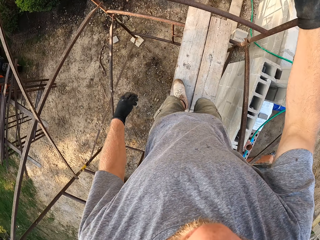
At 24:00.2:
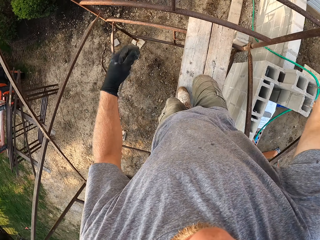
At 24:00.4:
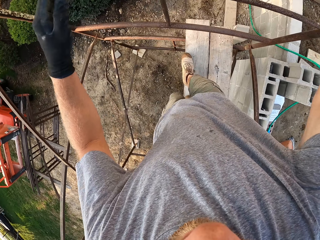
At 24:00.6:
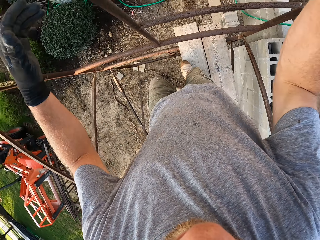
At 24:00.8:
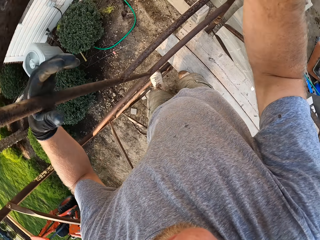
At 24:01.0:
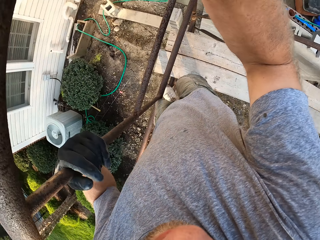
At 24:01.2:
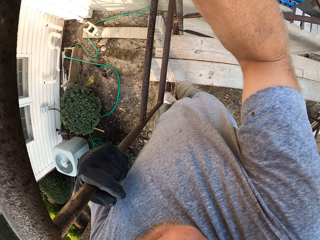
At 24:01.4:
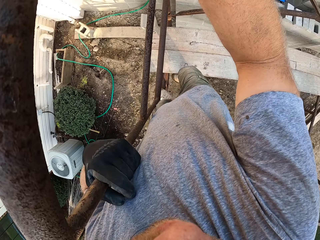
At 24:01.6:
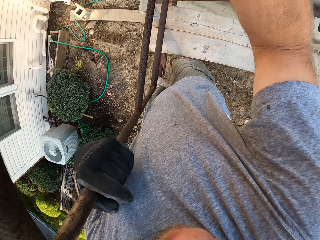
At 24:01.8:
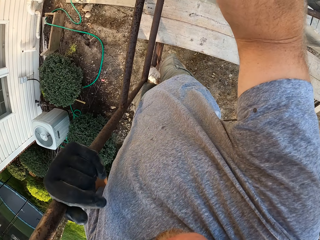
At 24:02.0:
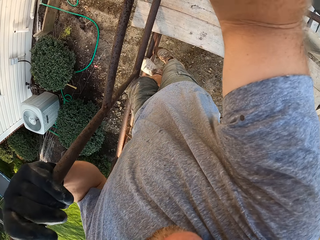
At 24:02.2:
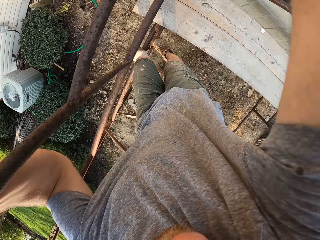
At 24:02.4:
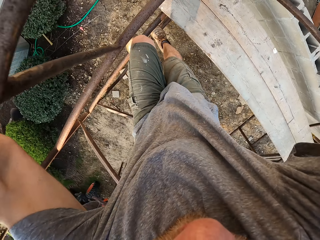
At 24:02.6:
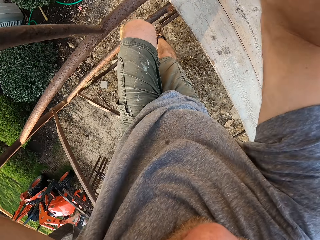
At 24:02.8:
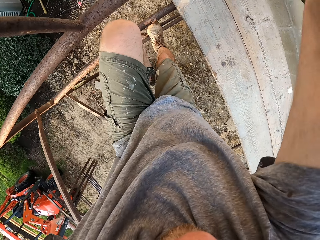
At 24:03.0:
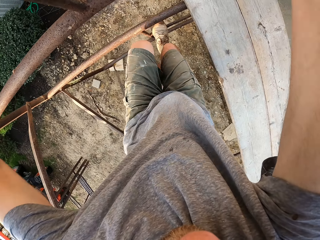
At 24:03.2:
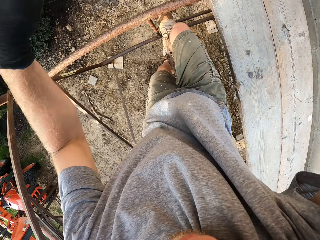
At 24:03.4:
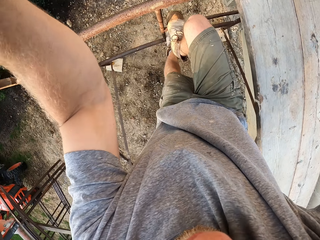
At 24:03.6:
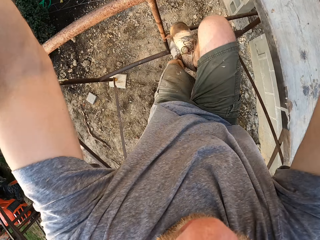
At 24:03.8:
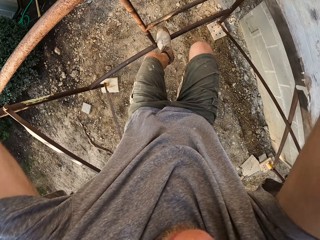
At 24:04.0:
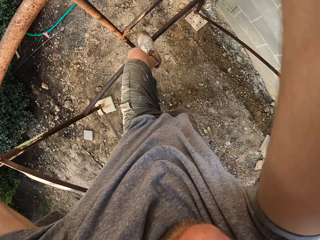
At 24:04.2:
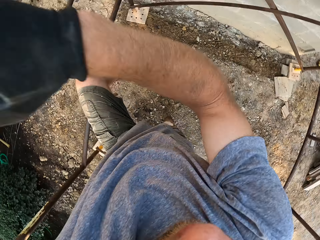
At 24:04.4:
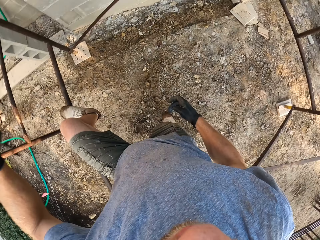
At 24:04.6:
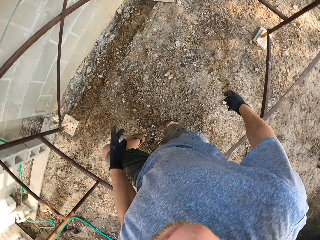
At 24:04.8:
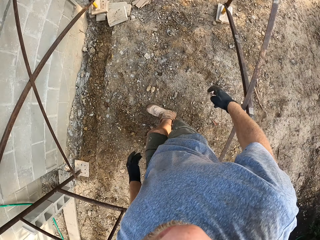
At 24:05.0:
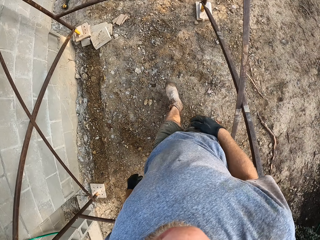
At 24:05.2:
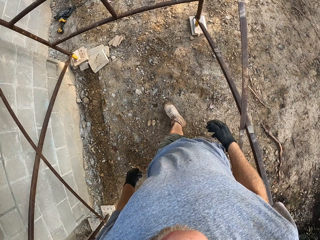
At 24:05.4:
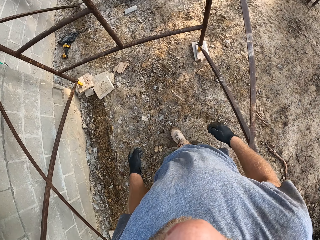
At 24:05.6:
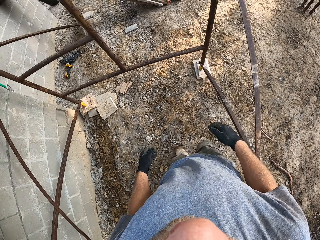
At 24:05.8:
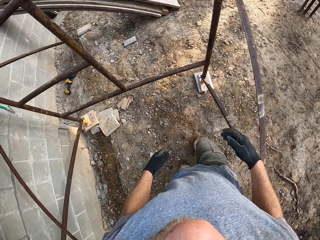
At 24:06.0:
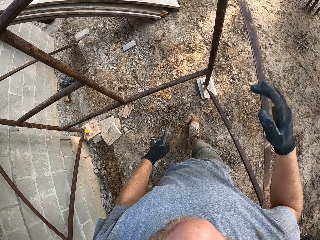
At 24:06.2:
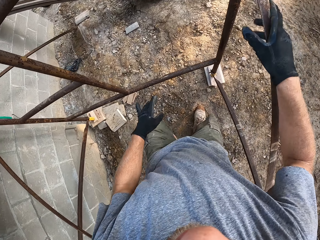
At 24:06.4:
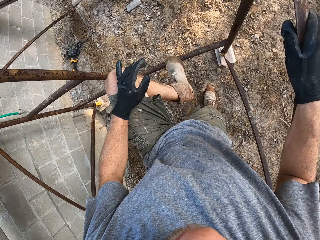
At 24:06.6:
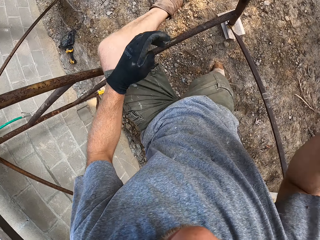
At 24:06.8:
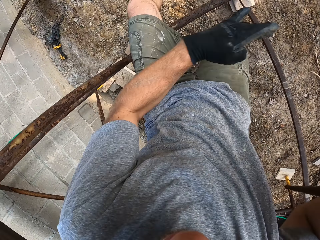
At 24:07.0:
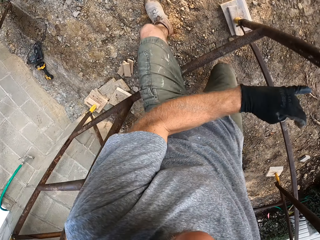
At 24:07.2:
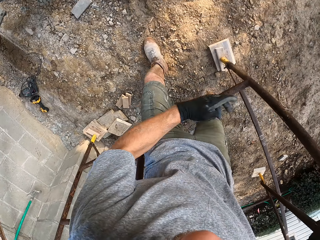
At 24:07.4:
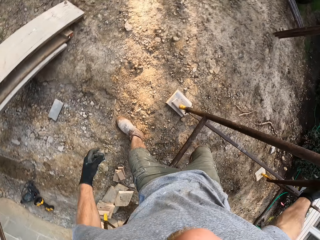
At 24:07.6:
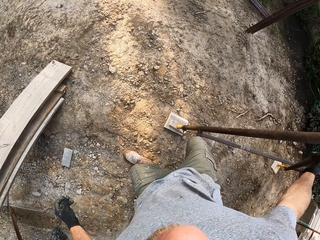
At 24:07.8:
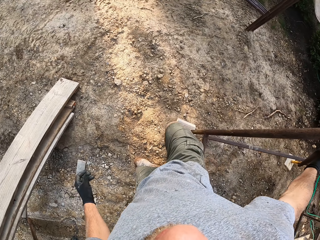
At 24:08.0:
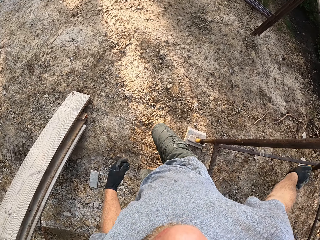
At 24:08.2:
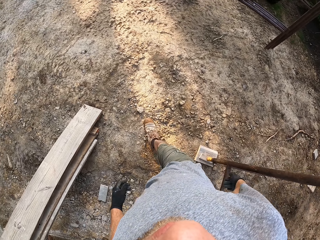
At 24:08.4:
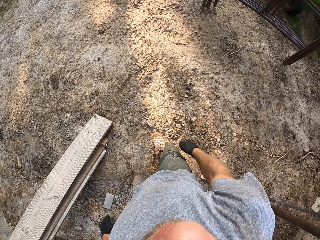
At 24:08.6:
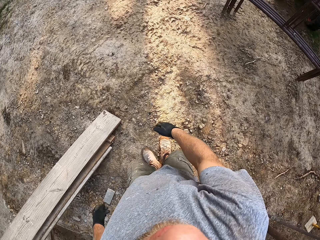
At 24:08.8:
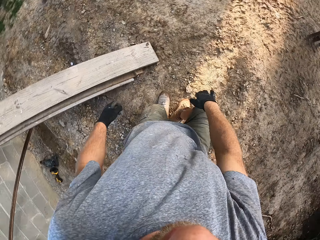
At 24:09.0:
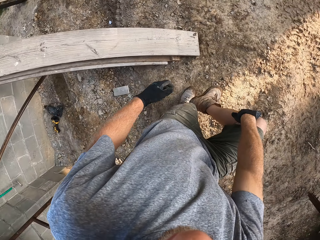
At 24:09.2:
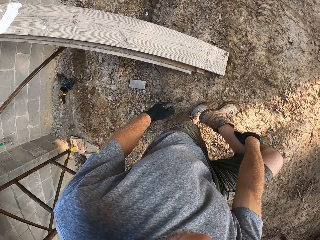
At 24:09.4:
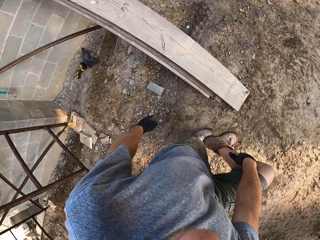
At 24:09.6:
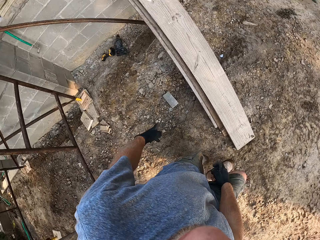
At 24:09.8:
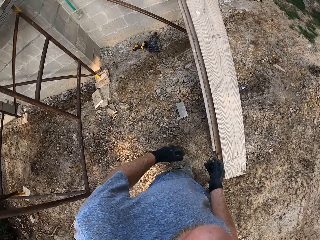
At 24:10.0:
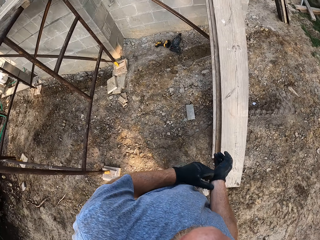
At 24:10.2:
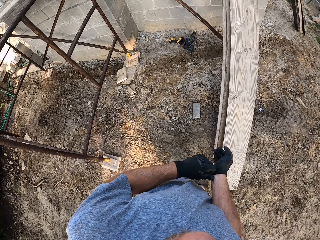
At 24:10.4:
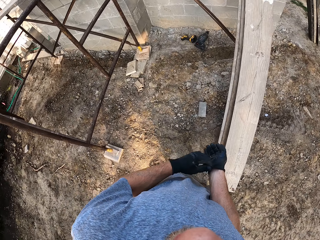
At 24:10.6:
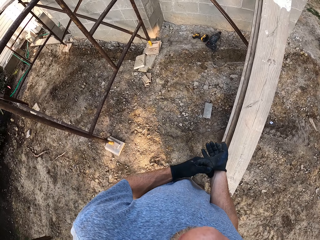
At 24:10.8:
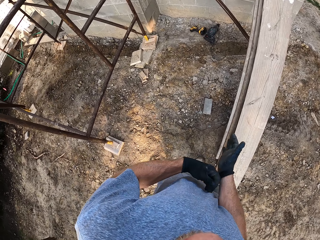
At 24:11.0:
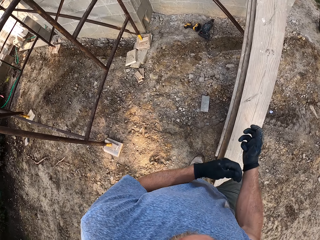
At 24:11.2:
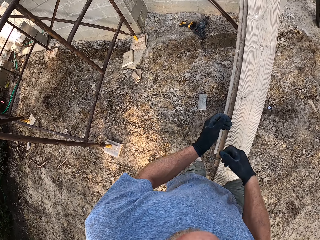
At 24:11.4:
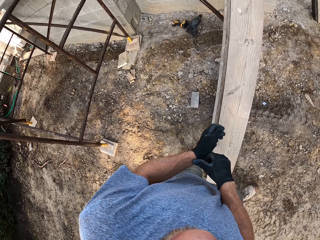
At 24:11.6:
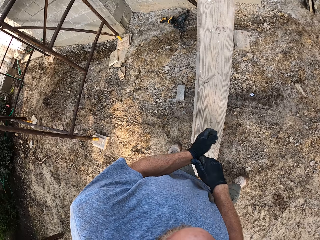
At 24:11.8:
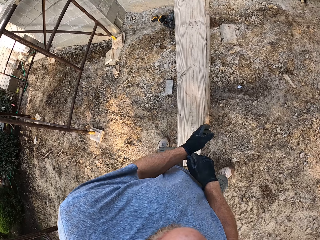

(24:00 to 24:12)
The camera wearer places his right hand on the rack. He places his left hand on the rack and steps on the rack. He moves aside the planks on the rack with his left foot. He climbs down the rack. He places his right hand on the rack. He walks out of the rack. He walks around the construction site. He fixes the gloves on his hands. He rubs his left leg with his right hand.

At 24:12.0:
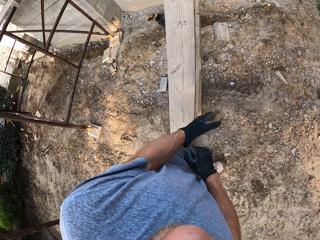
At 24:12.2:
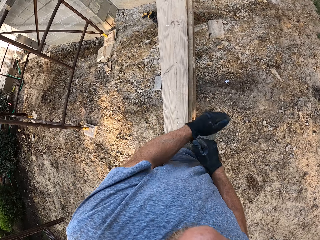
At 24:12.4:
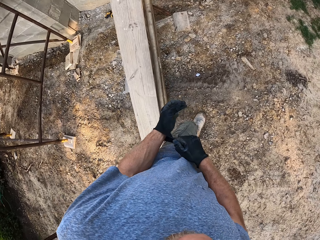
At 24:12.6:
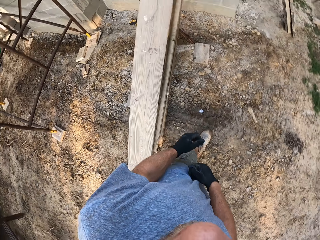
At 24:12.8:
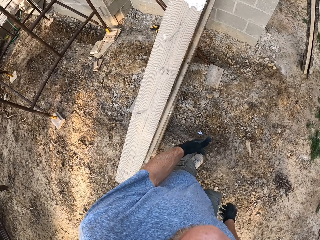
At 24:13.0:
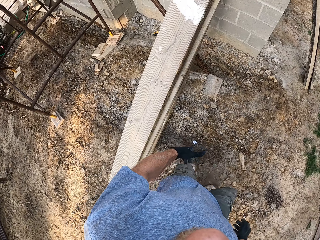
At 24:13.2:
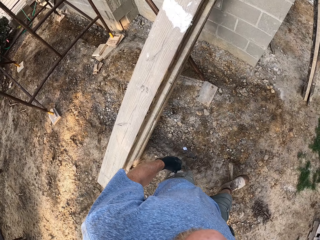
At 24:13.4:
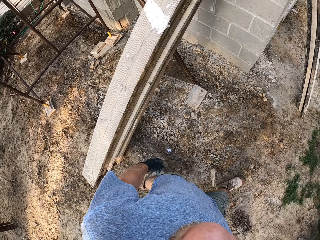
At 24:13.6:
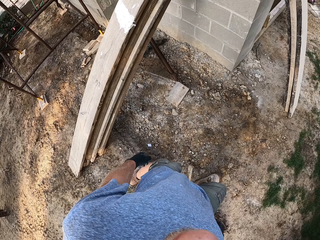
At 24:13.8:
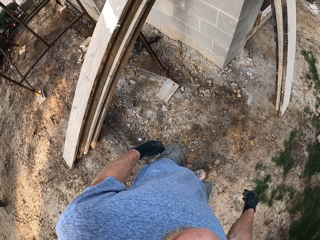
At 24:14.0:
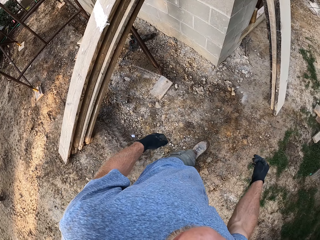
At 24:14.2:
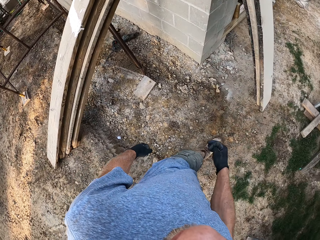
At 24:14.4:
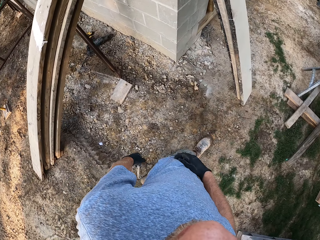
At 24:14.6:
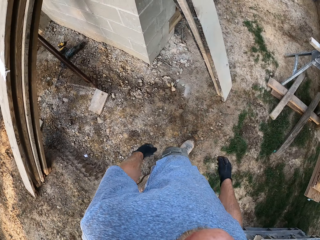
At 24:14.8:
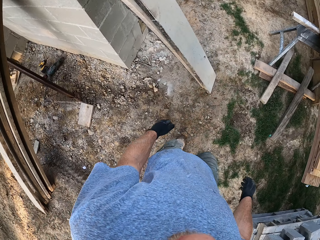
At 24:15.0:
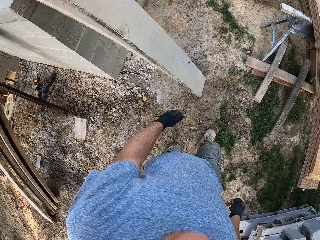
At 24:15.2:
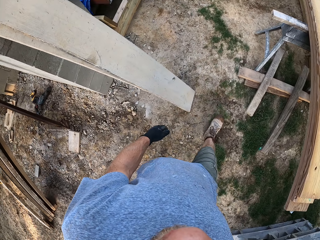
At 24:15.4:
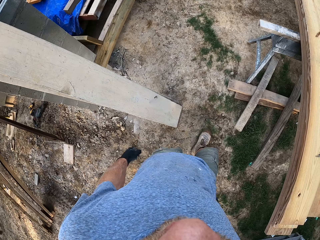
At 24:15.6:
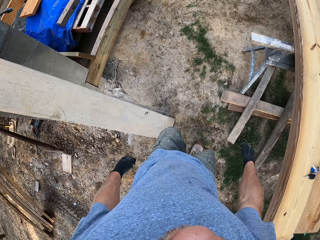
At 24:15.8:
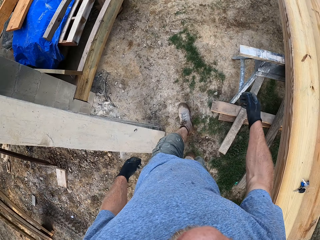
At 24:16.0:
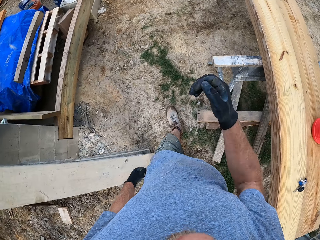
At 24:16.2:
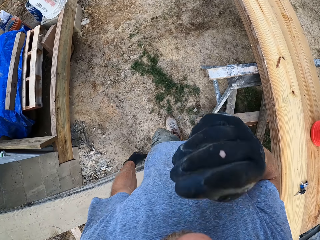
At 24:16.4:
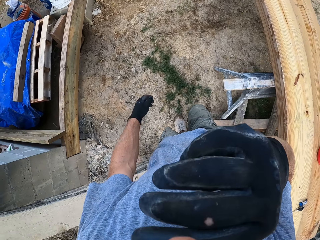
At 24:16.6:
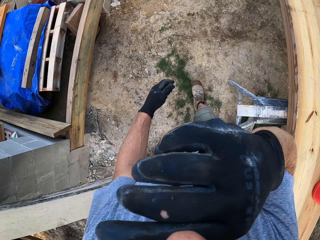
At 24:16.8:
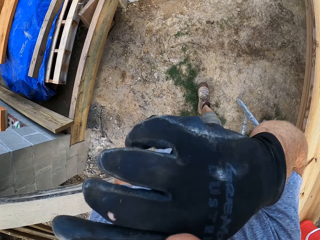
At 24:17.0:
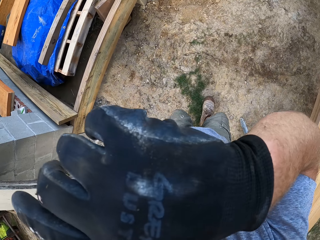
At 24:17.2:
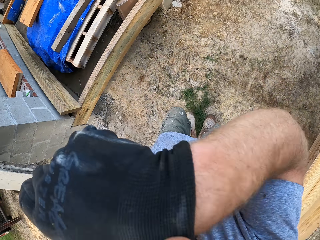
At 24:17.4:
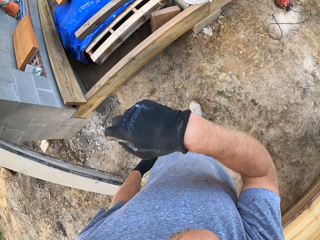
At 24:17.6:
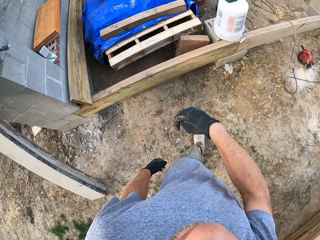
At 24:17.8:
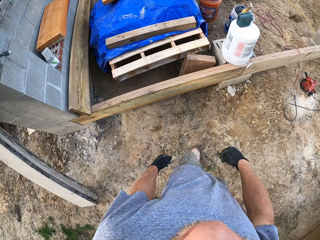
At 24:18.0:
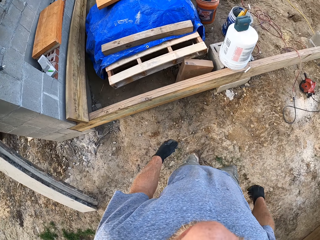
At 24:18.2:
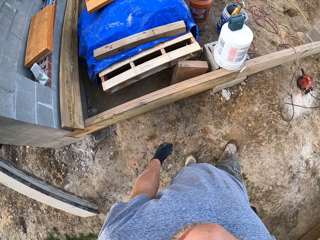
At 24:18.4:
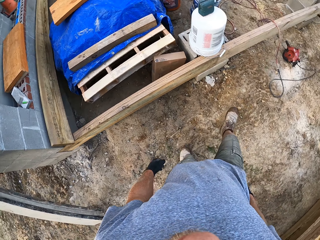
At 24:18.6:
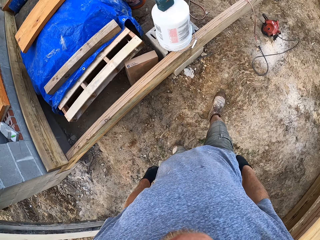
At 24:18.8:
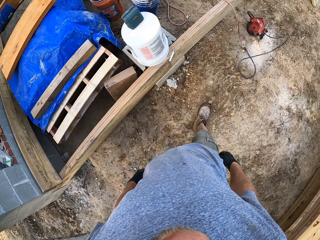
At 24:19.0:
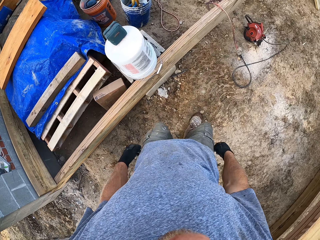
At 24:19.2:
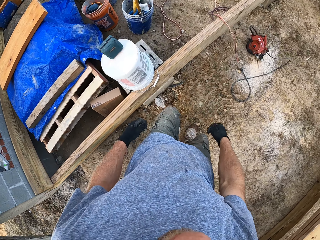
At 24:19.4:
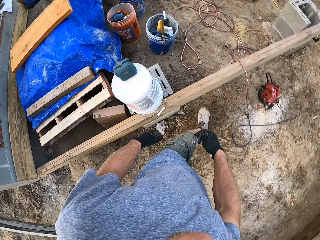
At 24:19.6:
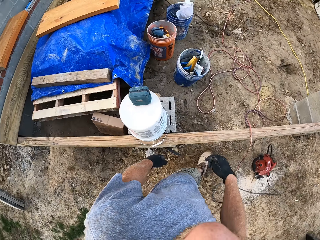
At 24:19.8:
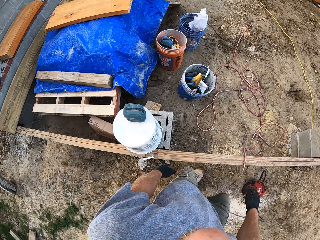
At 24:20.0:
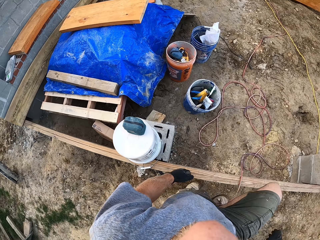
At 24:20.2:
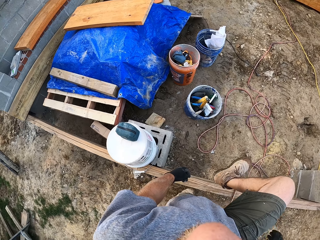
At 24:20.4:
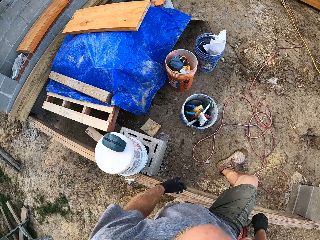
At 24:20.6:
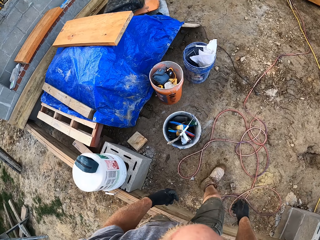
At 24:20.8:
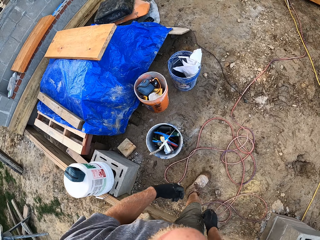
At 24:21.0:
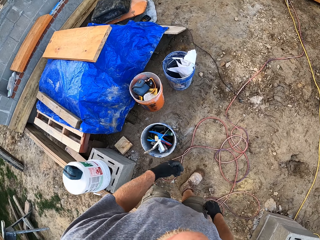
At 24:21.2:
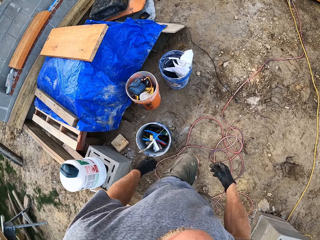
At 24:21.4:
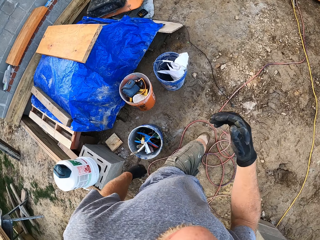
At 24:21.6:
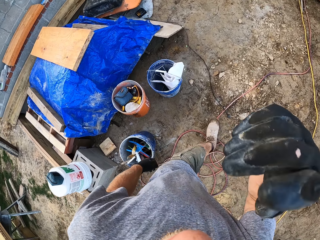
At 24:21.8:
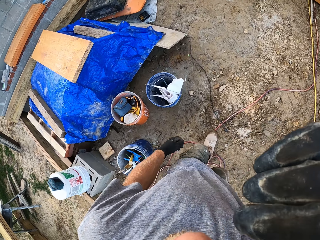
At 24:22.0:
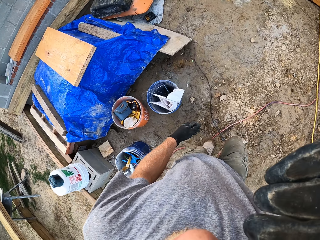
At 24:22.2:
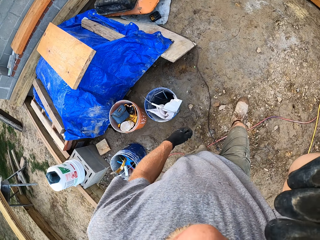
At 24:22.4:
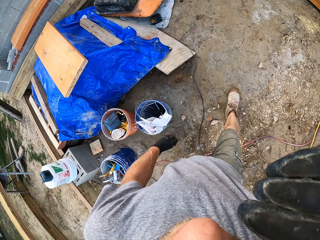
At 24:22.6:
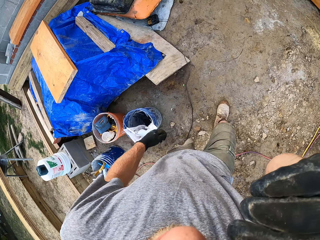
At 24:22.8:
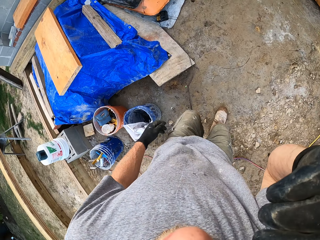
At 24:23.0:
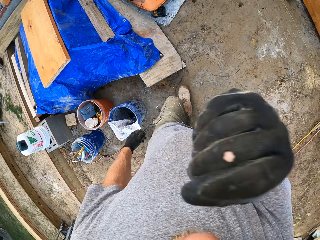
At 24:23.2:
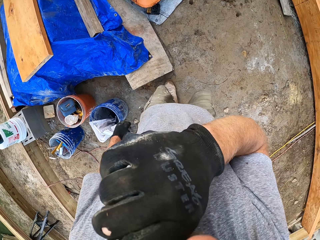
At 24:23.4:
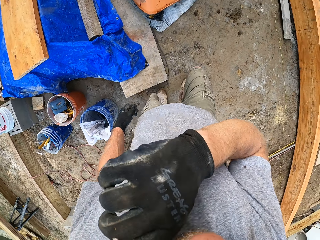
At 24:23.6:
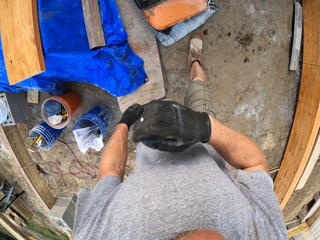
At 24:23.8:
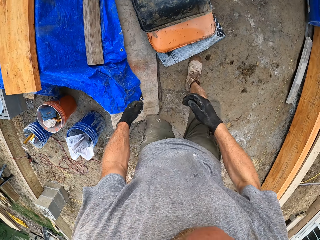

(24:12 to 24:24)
The camera wearer walks to a plank frame on the ground. He raises his right hand to his face. He walks on the construction site. He raises his right hand to his face.
